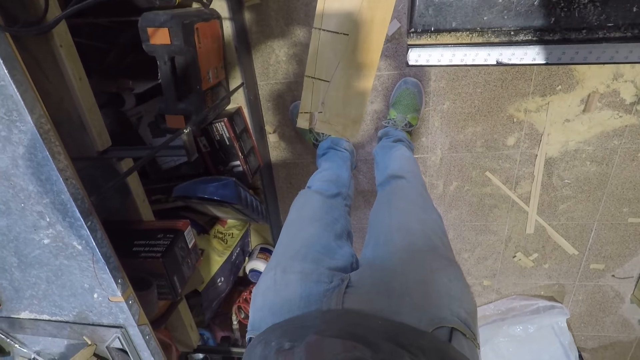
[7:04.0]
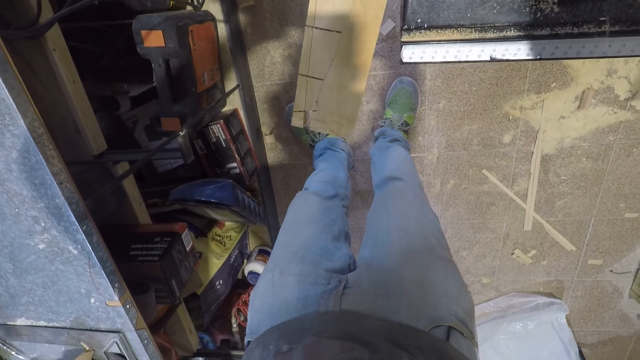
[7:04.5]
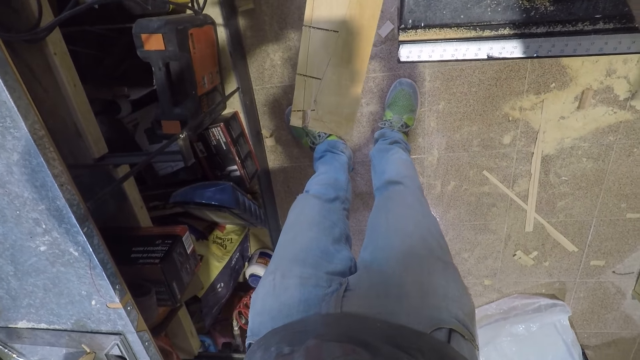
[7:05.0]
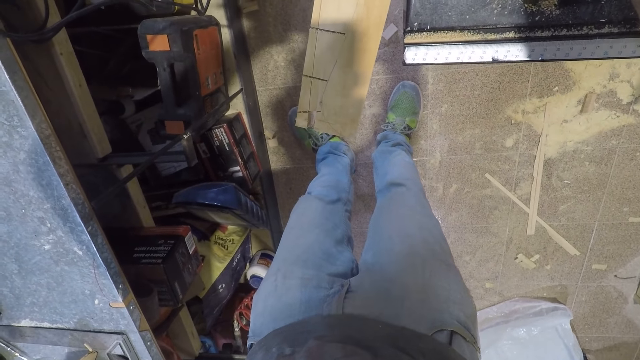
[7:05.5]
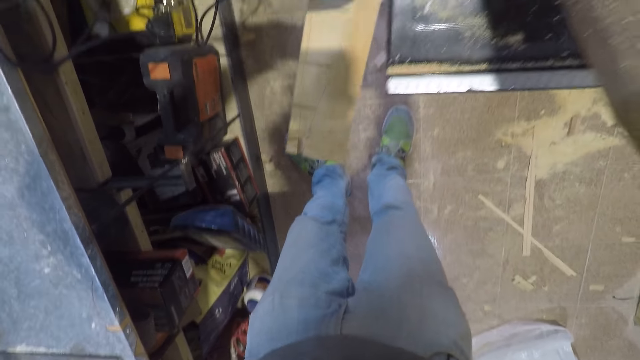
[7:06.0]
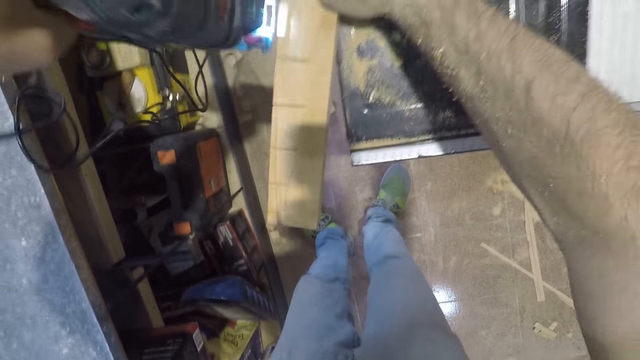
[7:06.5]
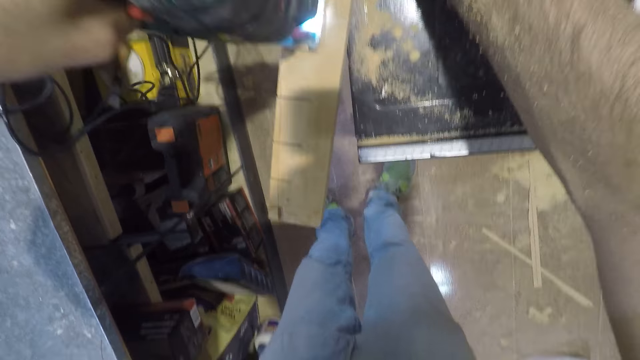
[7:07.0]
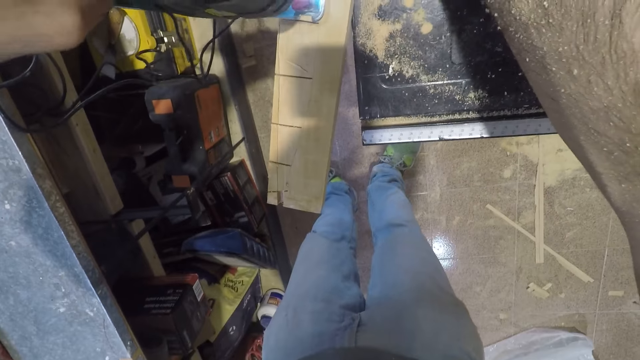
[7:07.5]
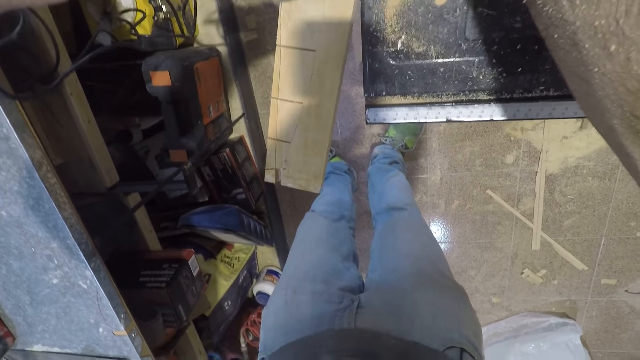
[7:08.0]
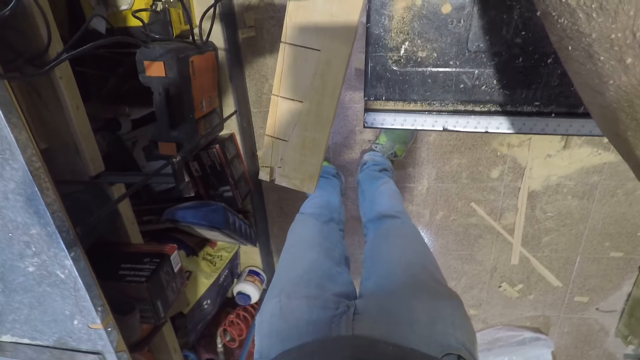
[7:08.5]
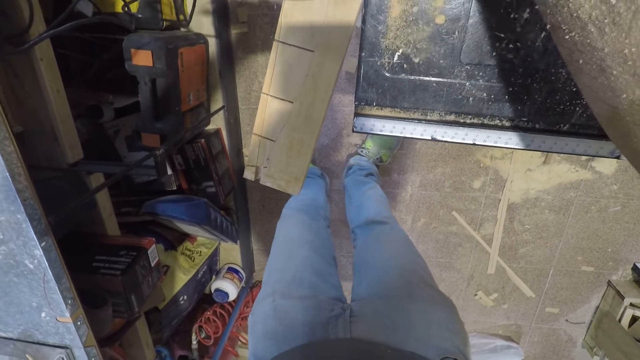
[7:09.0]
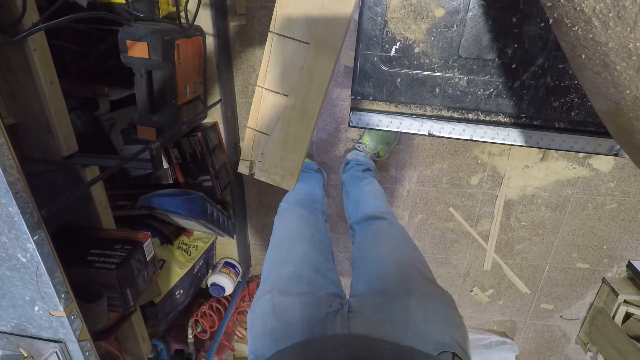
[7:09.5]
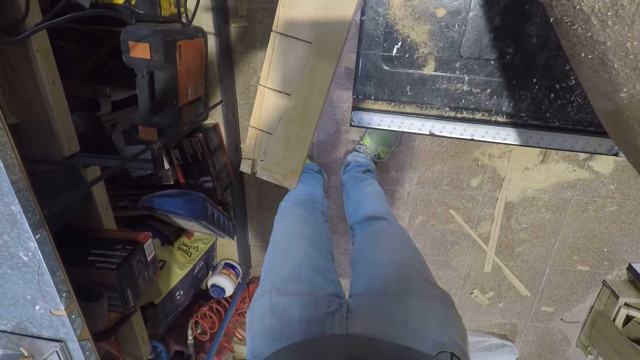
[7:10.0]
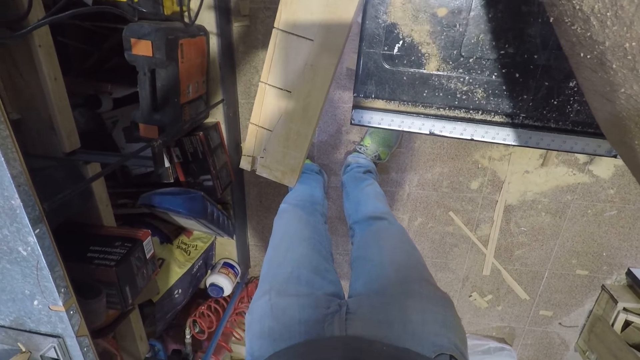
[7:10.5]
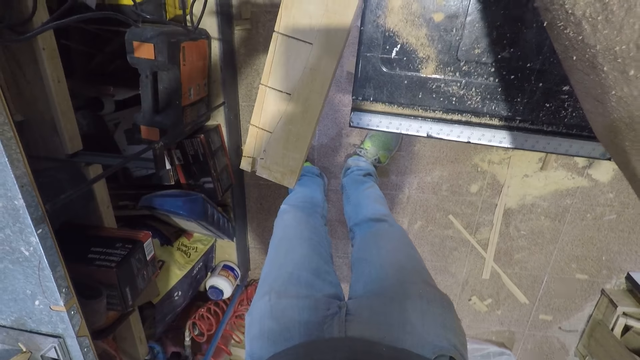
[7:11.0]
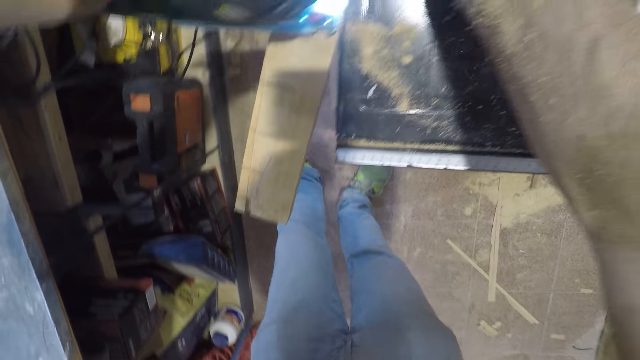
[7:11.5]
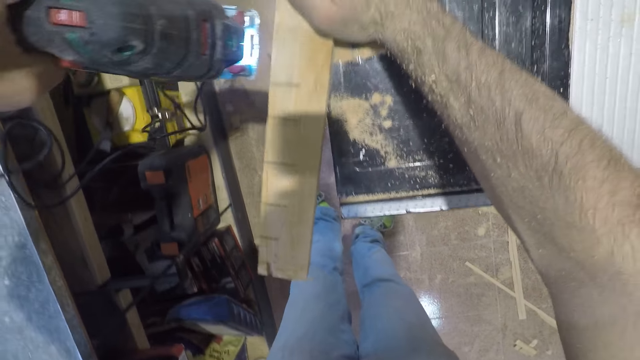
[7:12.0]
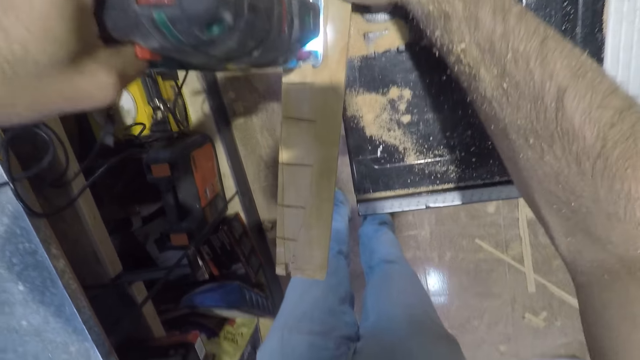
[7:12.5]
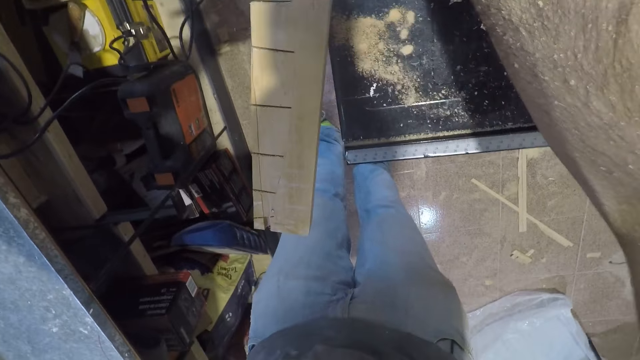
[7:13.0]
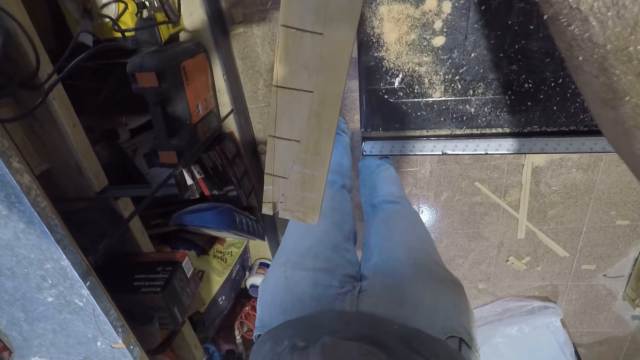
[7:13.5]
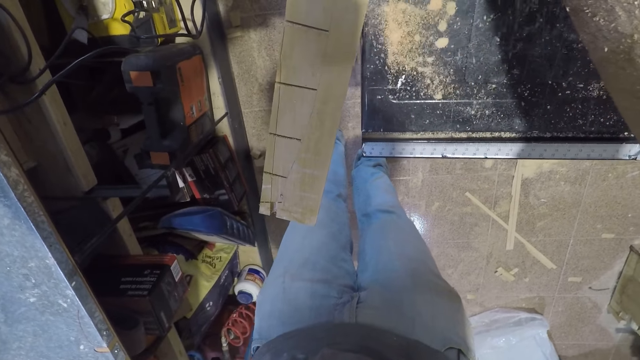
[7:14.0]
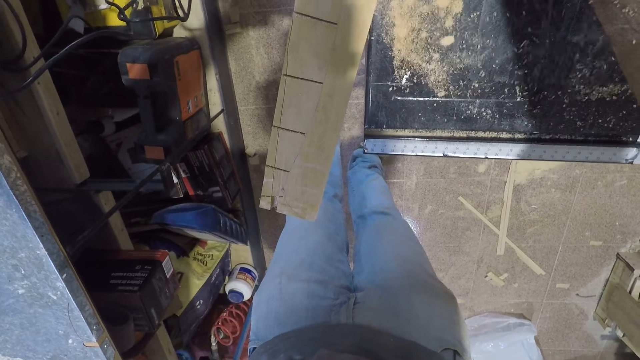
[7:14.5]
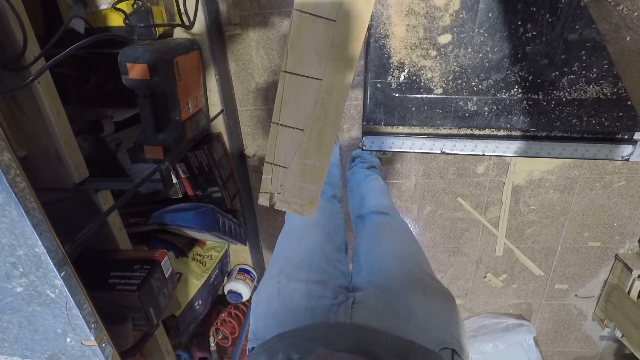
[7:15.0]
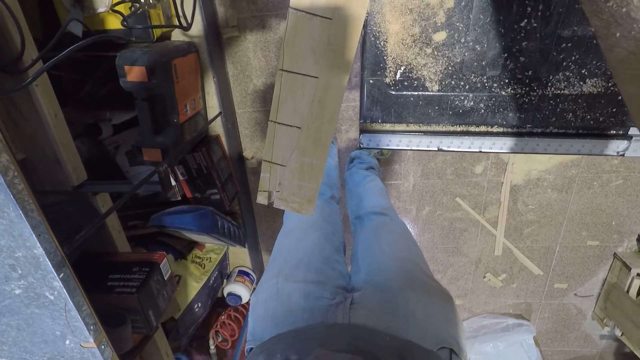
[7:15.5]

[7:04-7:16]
The camera wearer cuts the piece of wood with an electric jigsaw. They cut the piece of wood with the electric jigsaw again.

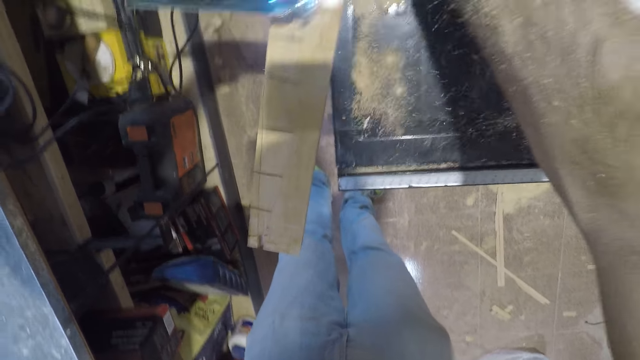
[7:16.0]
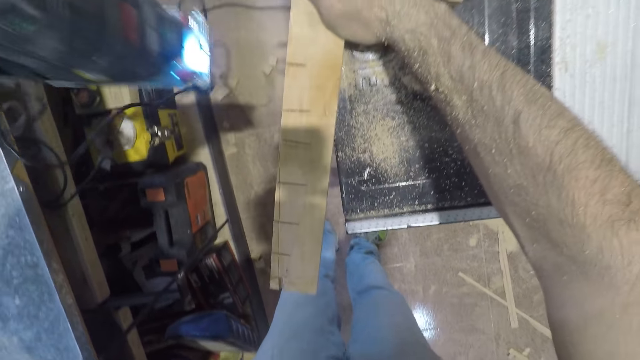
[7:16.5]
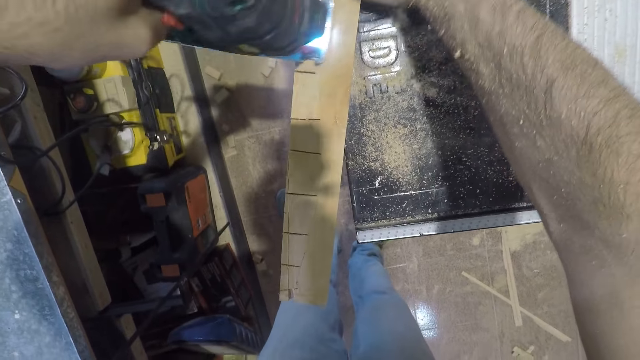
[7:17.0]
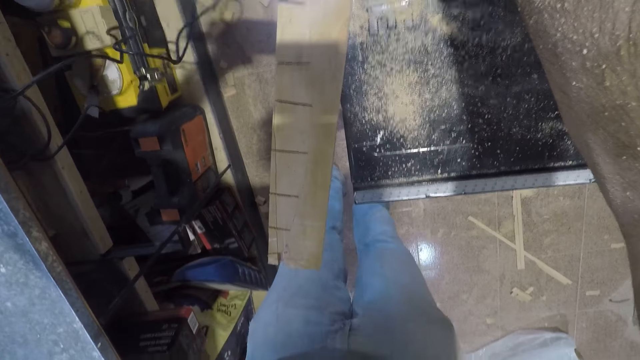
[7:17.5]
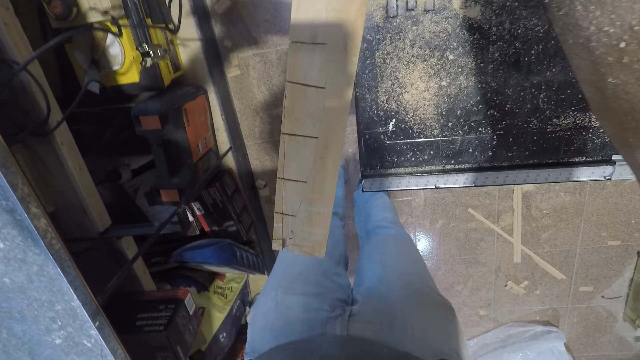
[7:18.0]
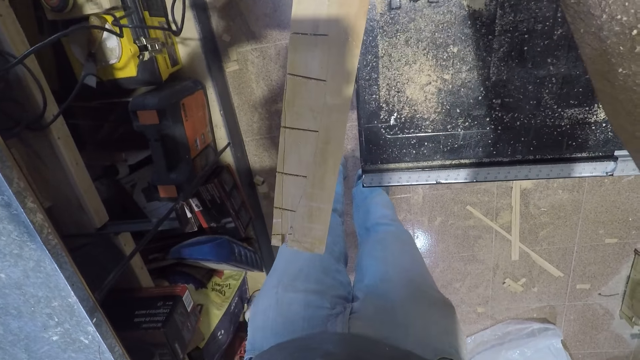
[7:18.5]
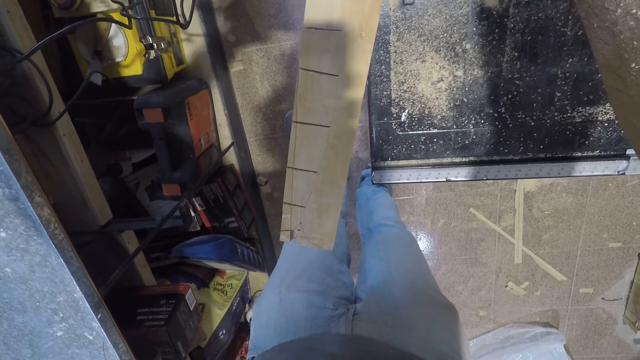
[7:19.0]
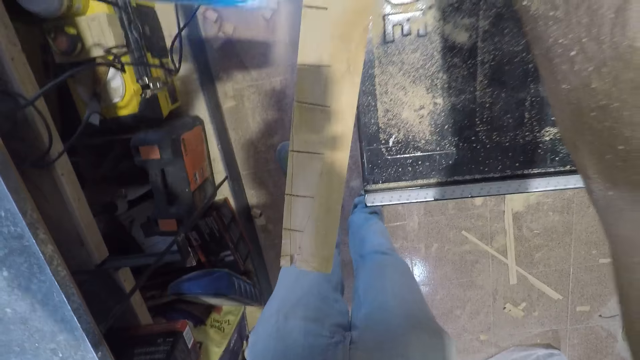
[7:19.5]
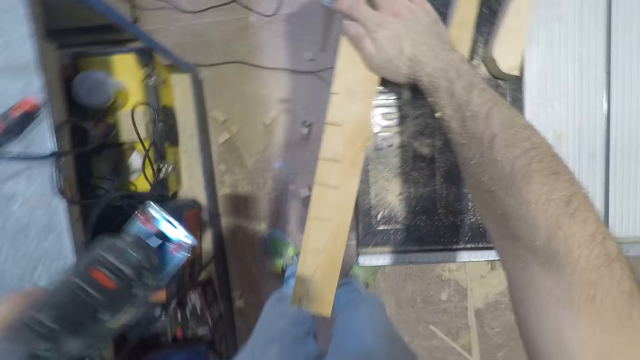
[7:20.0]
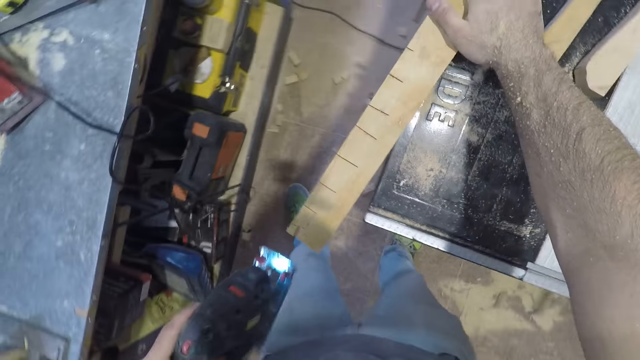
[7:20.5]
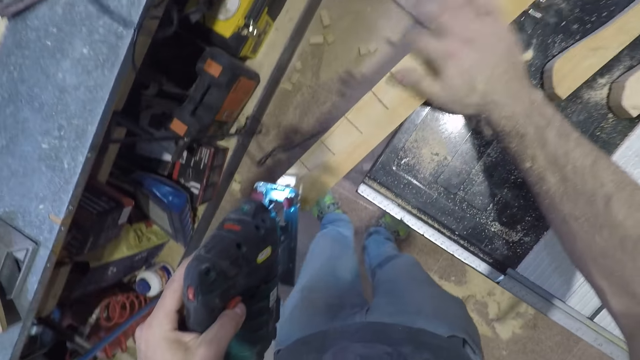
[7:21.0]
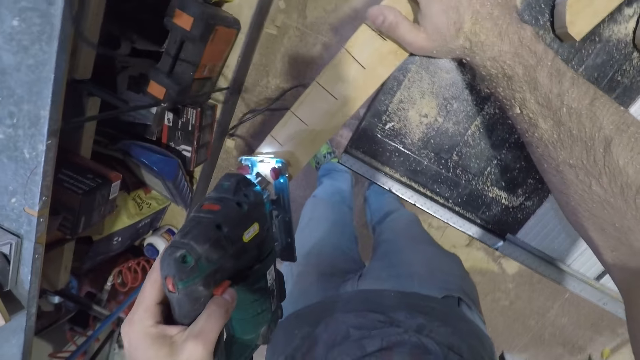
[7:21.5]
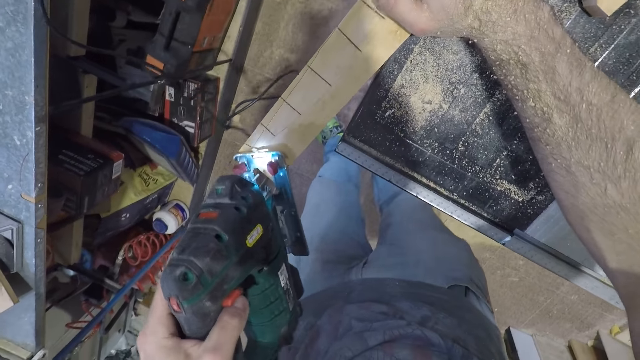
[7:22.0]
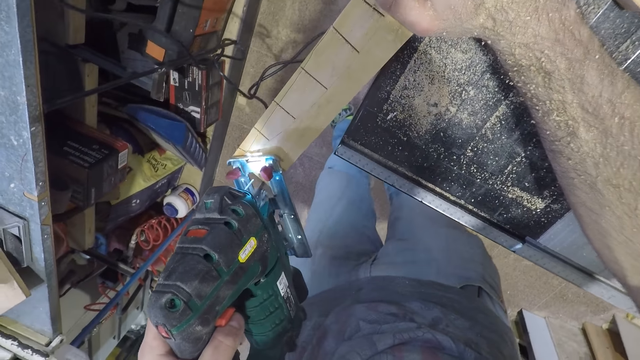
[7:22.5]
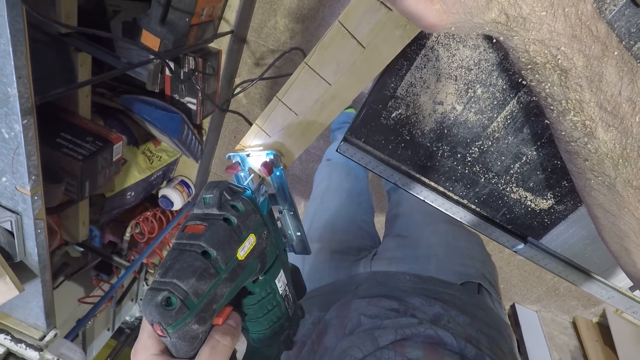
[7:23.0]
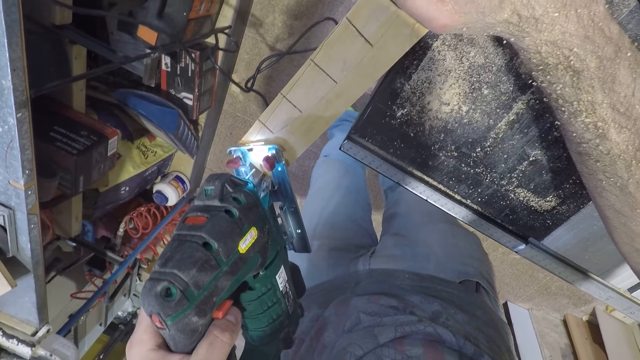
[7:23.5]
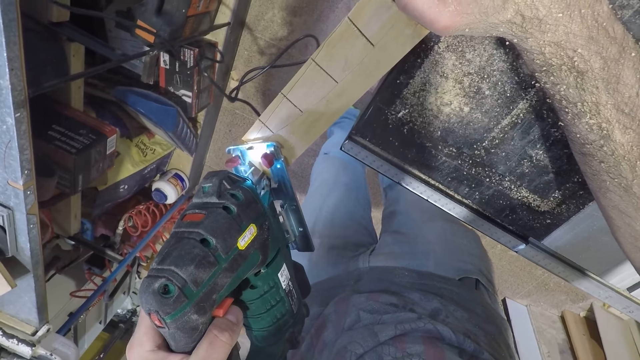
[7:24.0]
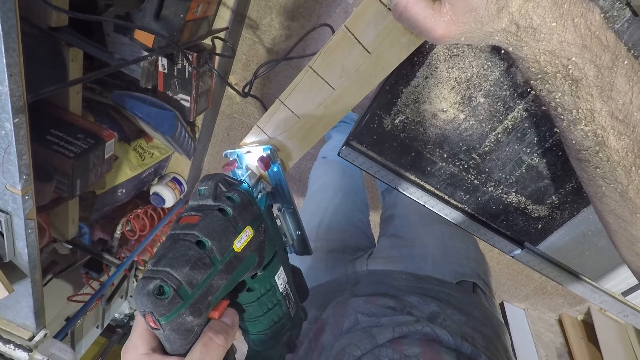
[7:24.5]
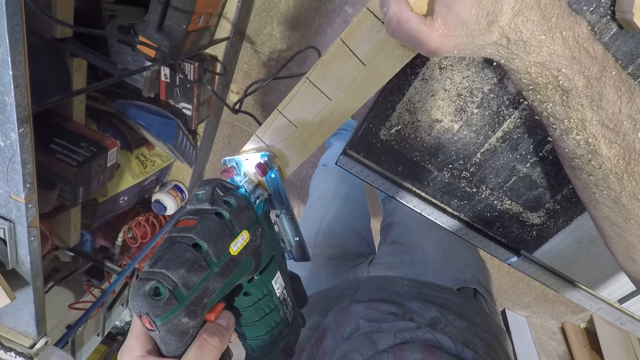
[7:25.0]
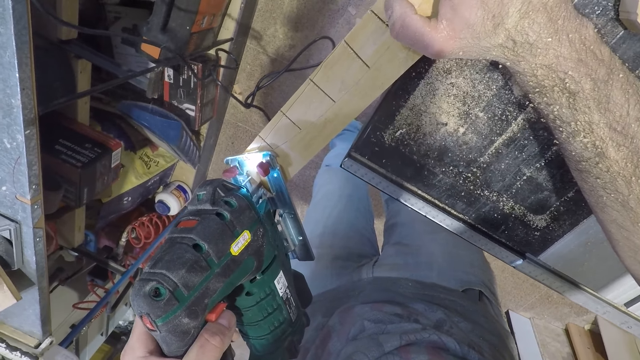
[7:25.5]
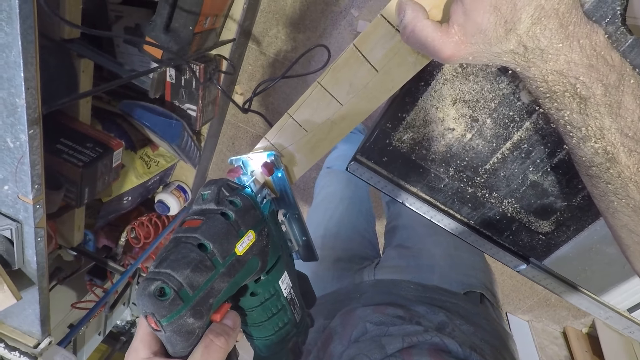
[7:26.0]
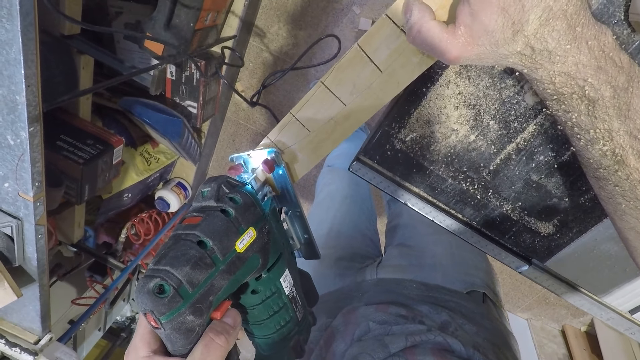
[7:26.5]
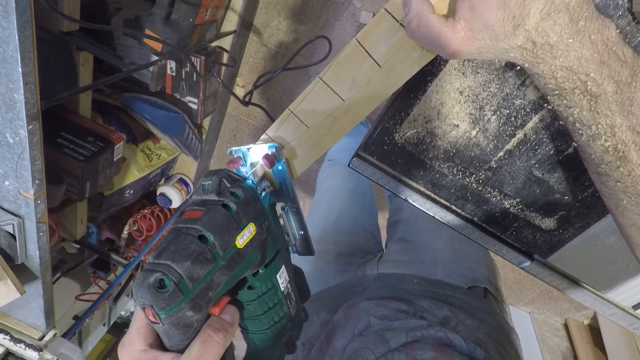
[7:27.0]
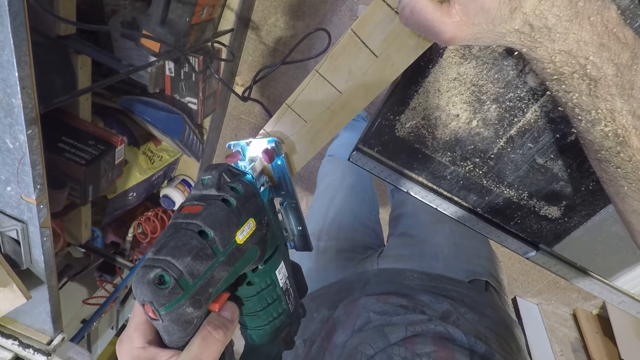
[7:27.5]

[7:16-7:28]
The camera wearer cuts the piece of wood with an electric jigsaw. They cut the piece of wood with the electric jigsaw again.
